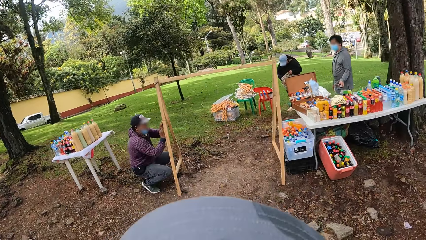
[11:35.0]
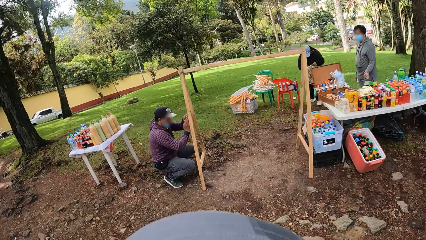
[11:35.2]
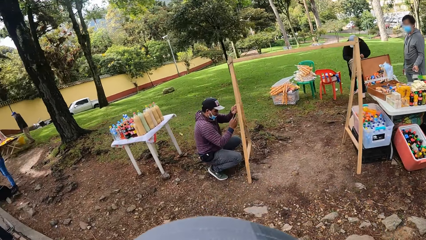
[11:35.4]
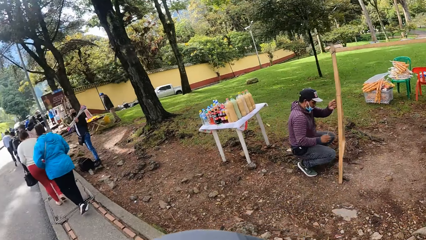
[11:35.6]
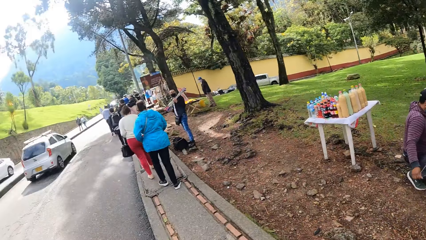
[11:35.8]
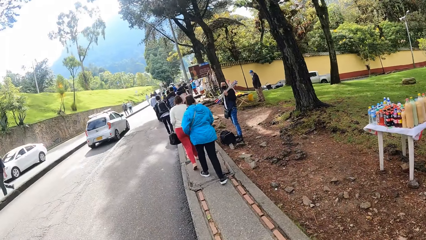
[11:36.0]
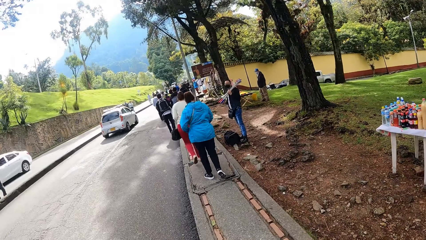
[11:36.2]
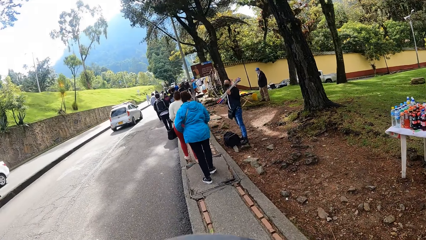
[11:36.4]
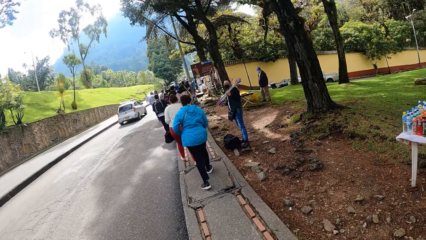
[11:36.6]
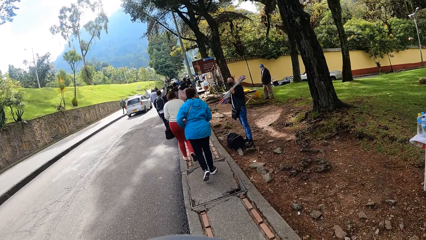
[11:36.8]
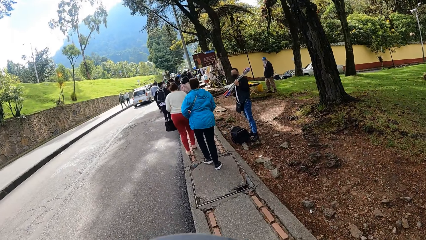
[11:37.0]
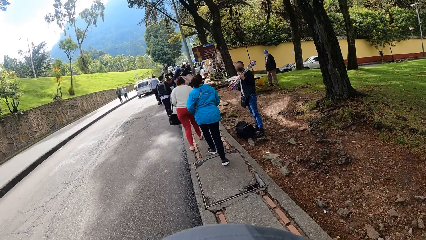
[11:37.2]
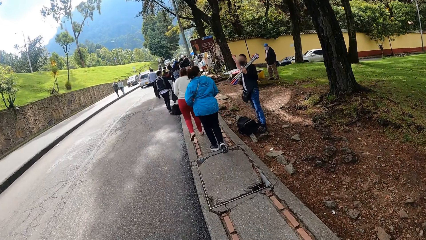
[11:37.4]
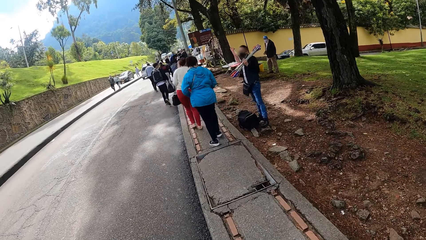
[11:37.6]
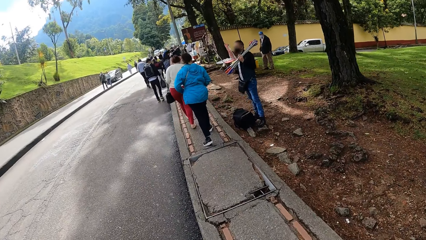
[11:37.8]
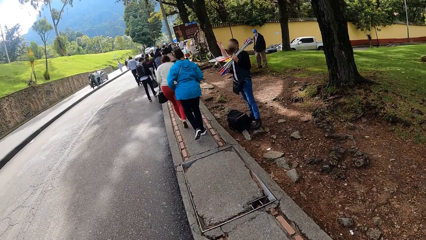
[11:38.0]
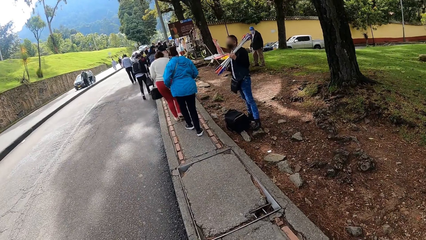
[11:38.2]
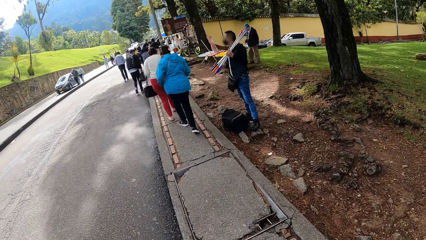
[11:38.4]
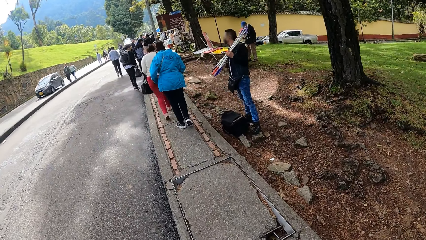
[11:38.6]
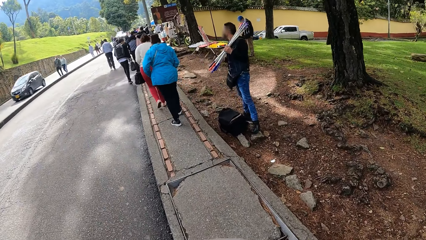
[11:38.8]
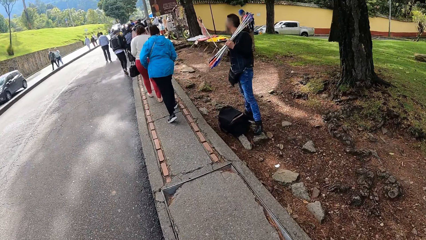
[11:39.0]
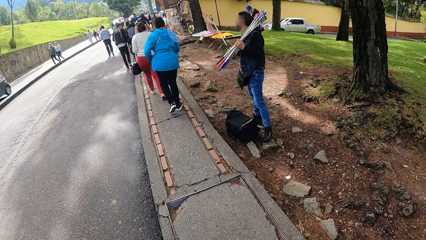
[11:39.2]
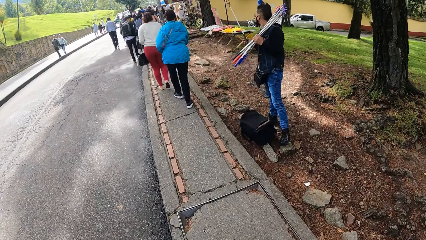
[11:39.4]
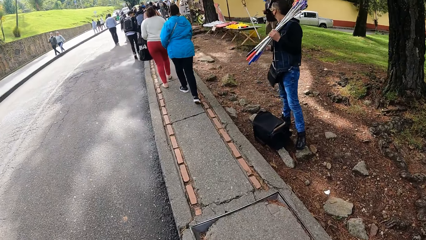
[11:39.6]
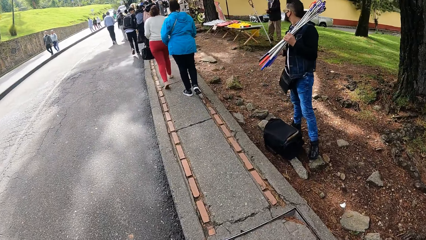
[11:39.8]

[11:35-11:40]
The camera wearer looks around.

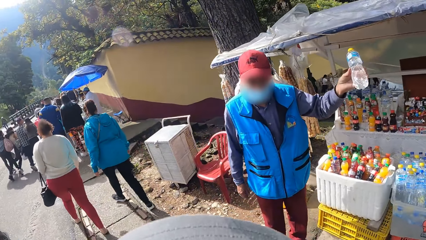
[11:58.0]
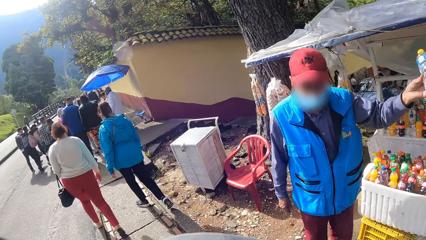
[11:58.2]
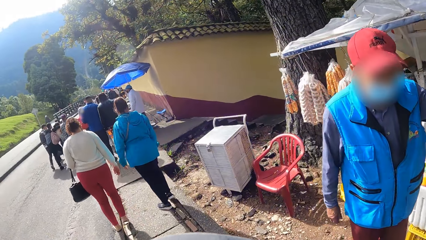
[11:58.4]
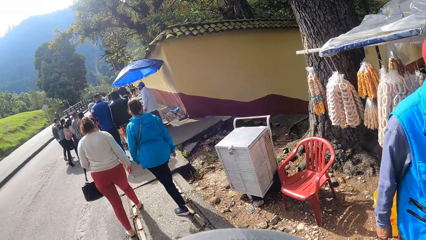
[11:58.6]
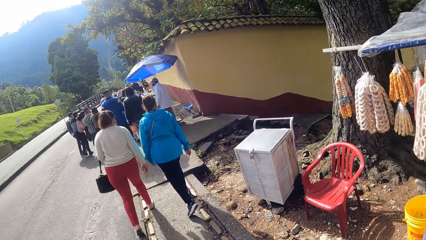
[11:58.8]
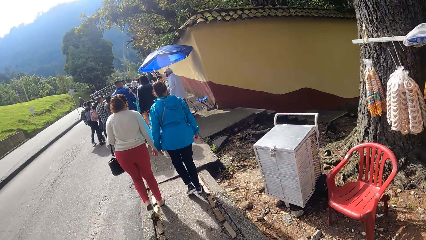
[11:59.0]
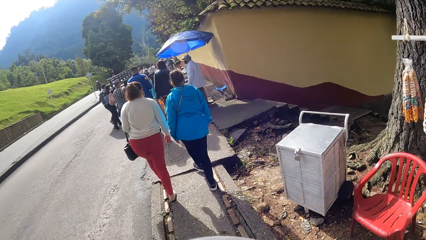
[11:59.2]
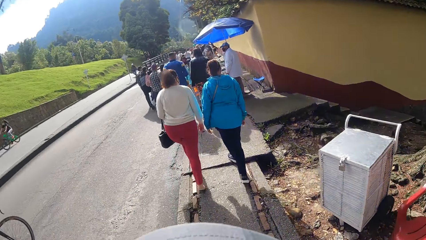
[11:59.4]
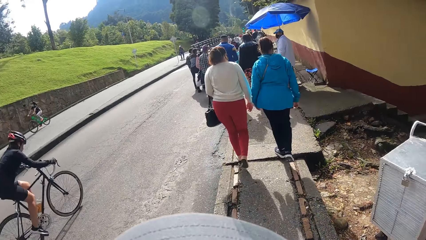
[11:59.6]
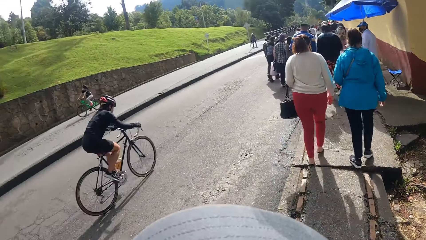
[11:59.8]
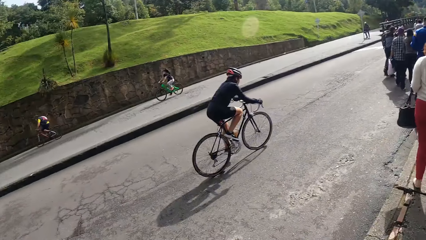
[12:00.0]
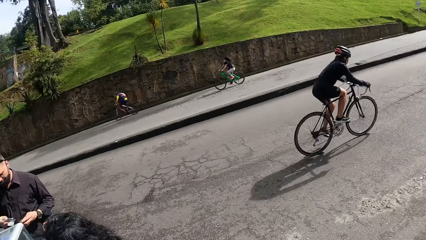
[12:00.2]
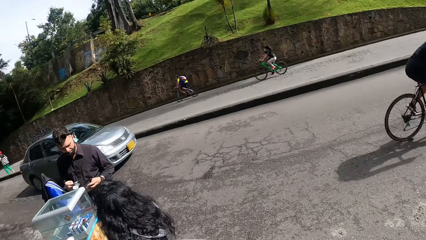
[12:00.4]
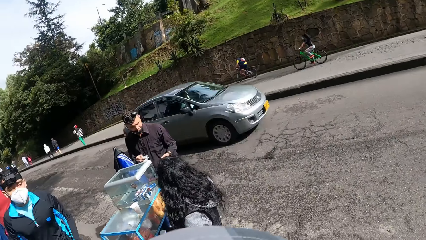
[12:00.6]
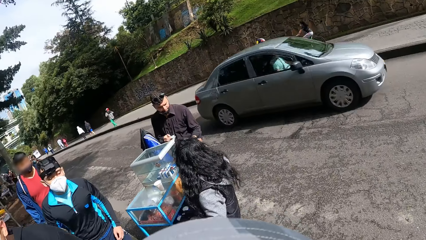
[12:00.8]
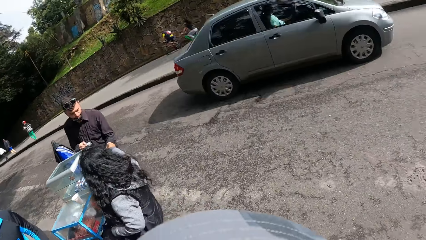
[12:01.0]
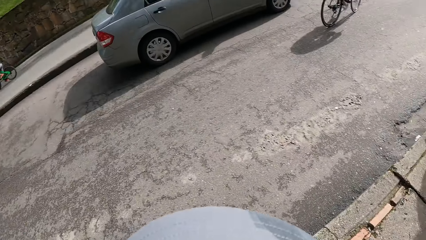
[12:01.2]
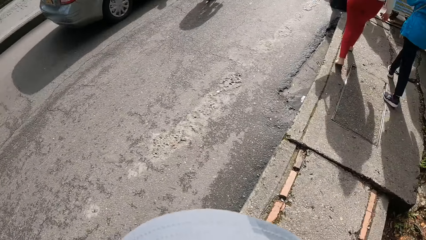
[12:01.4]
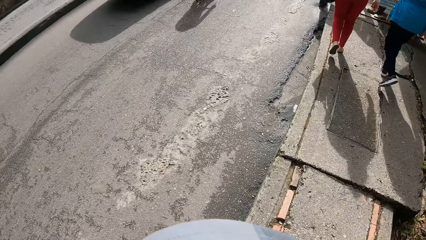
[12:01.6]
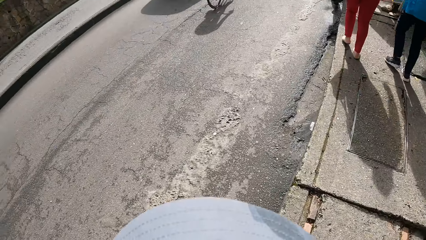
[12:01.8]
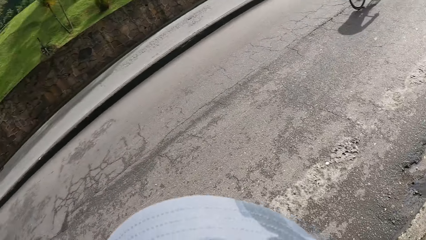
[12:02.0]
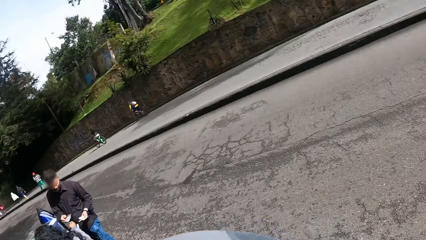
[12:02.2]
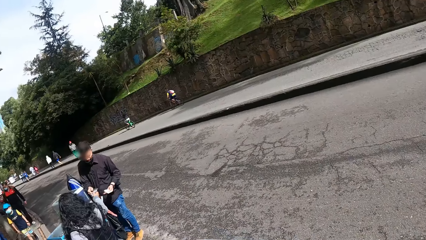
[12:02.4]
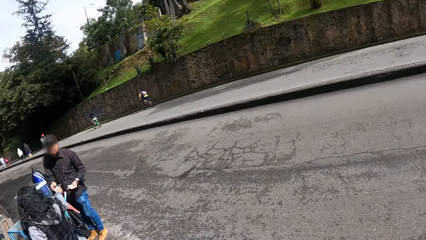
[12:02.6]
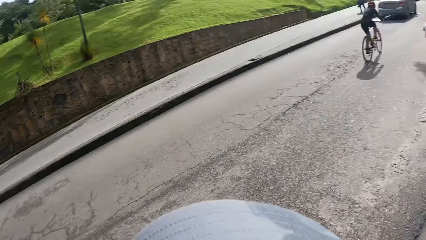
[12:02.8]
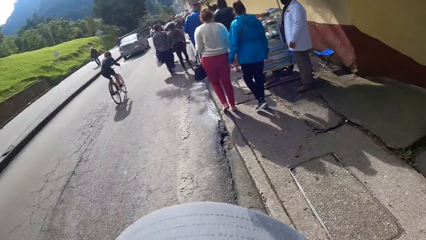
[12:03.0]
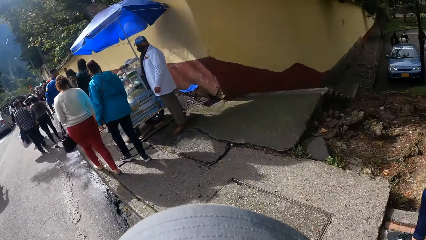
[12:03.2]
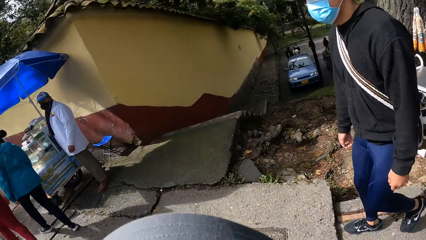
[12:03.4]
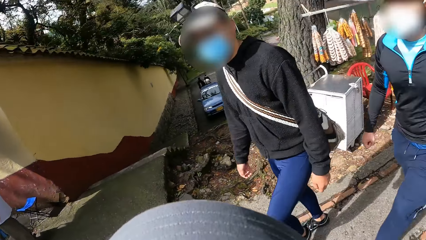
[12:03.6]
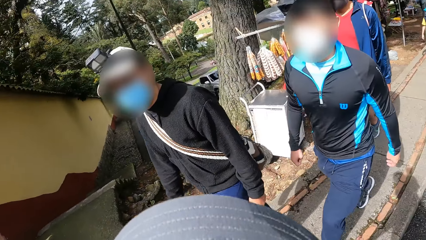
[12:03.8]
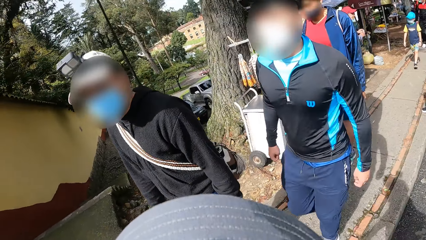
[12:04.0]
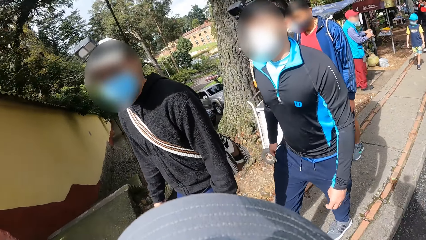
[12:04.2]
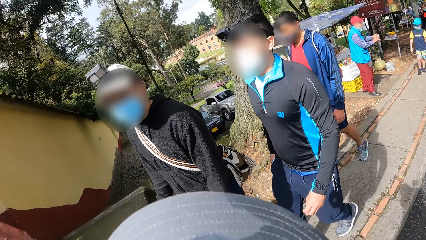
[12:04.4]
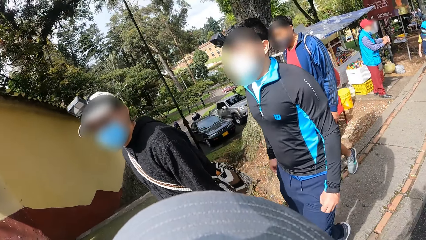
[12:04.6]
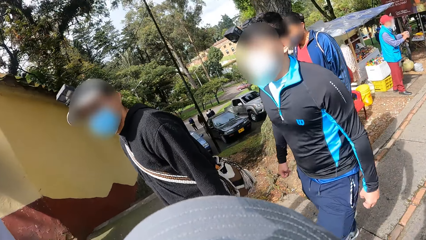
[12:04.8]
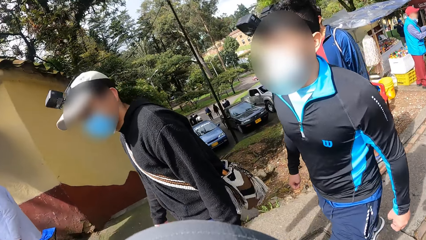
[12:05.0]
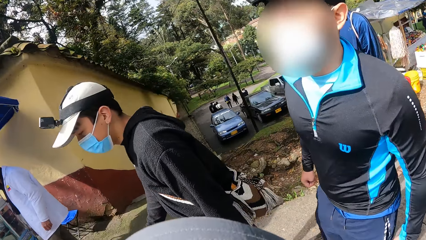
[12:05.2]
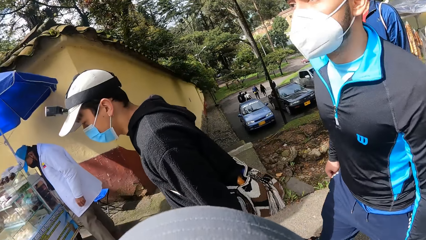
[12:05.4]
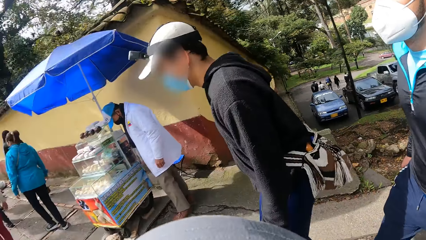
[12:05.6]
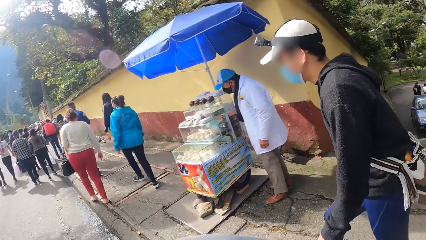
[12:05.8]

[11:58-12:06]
A woman rides past the camera wearer on a bicycle. A silver car drives past the camera wearer.

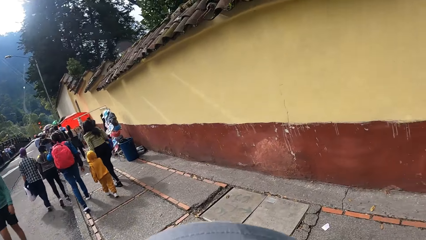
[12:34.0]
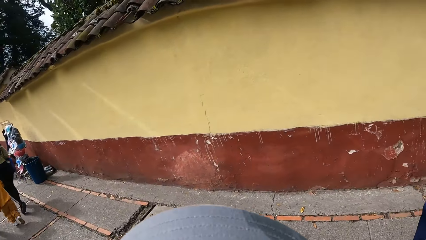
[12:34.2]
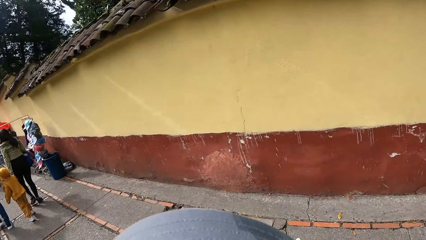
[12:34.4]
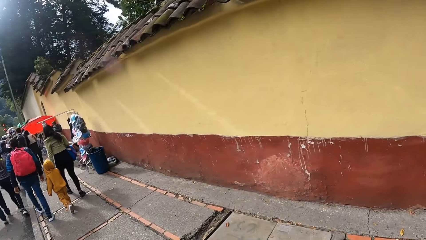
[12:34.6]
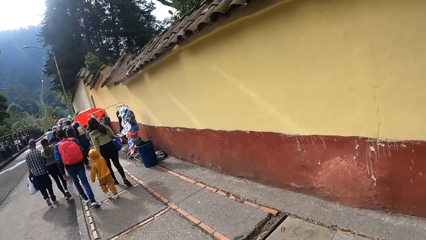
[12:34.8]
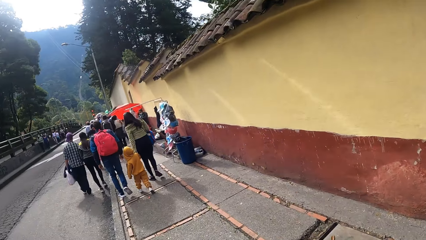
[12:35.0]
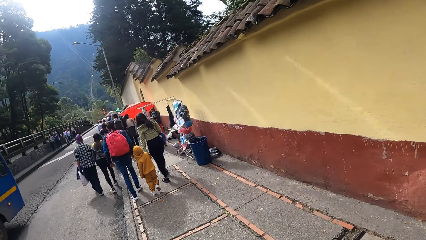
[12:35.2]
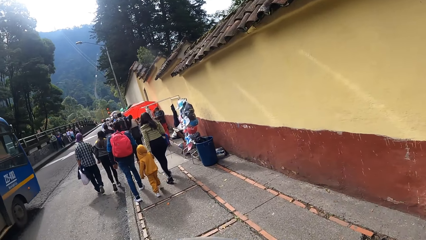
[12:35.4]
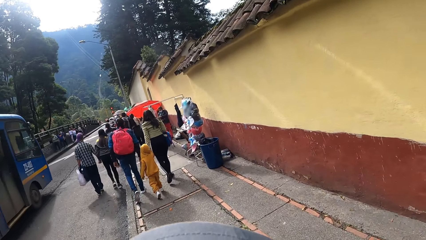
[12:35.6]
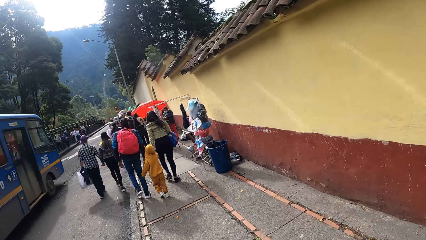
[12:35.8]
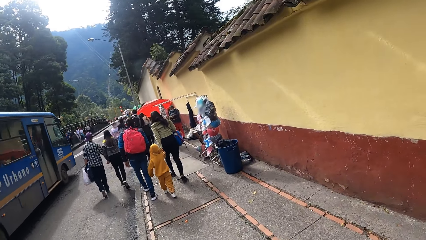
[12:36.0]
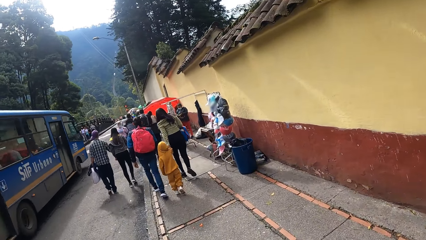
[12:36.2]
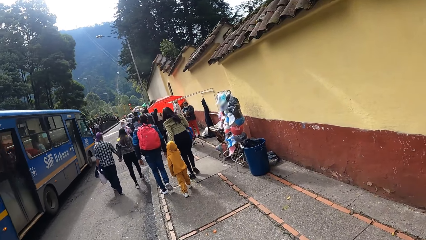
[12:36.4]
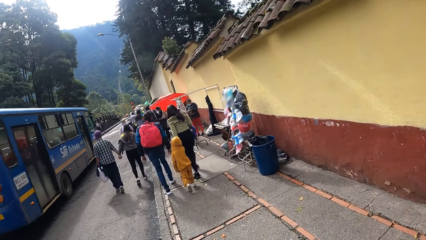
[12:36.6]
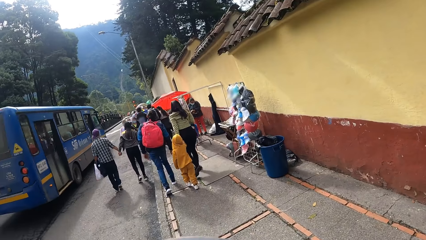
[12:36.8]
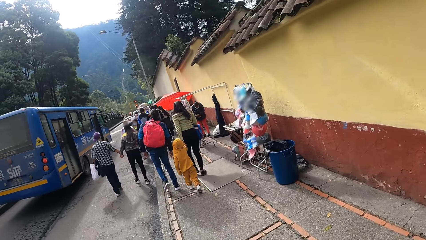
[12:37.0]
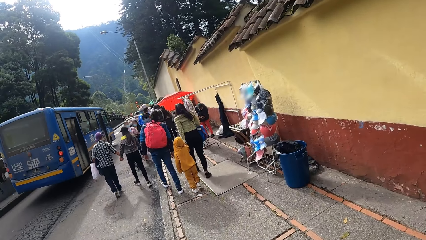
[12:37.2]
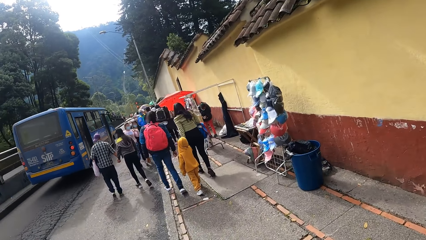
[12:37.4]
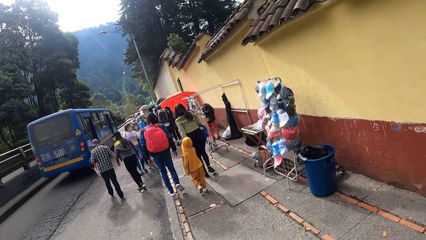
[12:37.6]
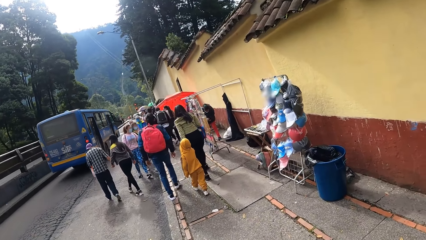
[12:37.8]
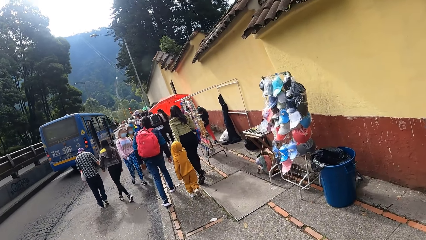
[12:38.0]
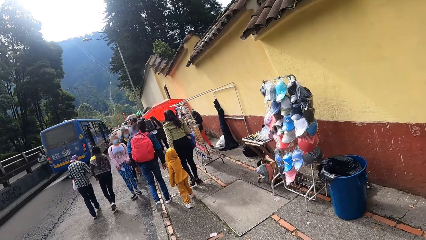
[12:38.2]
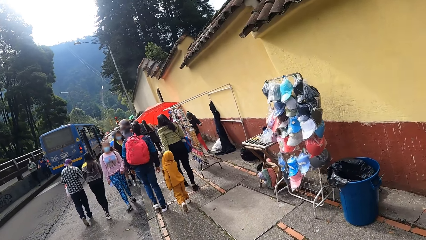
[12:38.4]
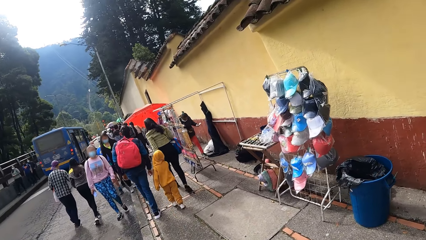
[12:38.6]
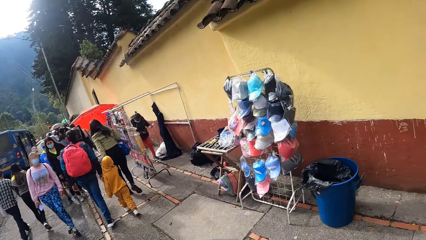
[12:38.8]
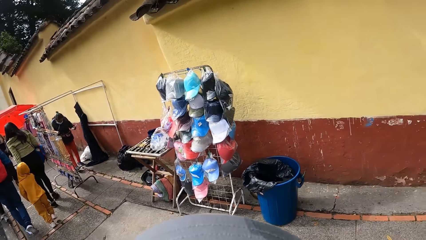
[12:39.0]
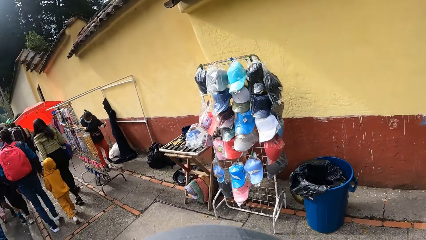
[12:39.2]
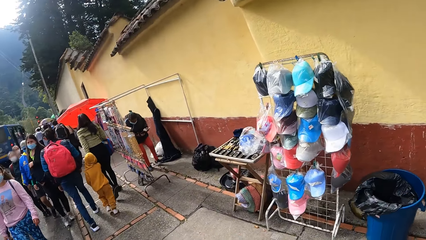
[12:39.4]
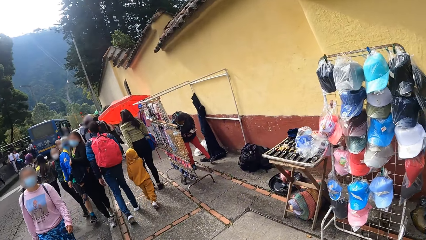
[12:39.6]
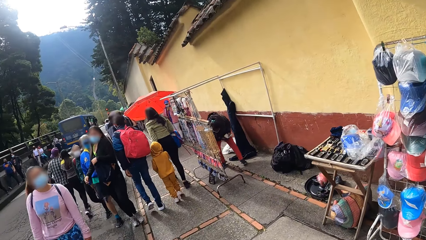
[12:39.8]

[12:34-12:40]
A blue bus drives past the camera wearer.
